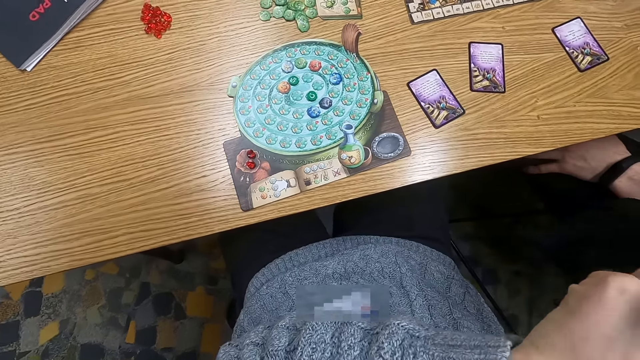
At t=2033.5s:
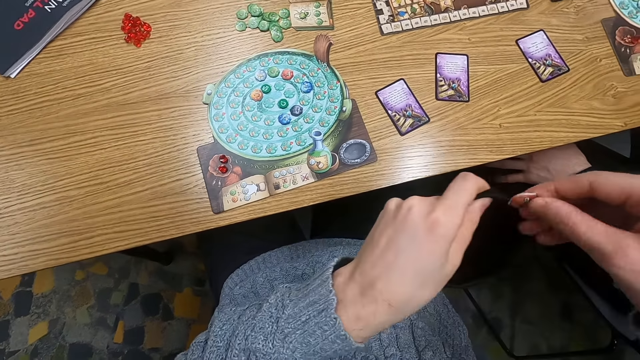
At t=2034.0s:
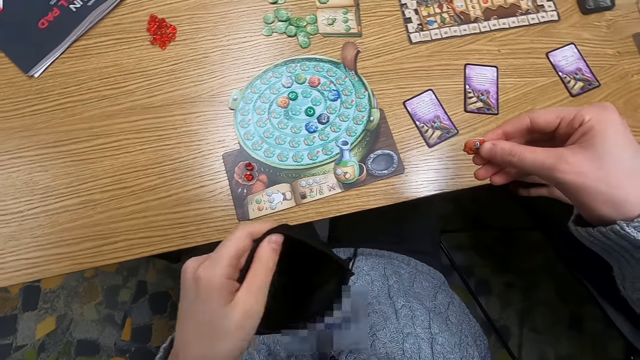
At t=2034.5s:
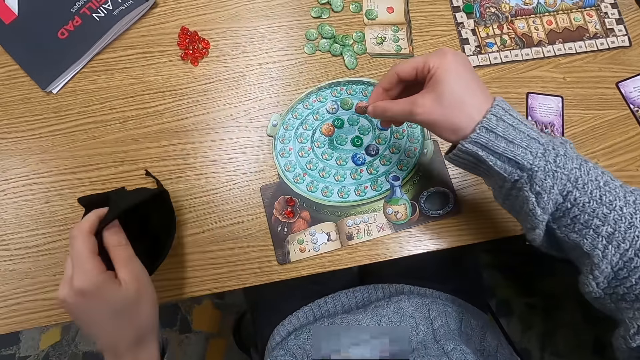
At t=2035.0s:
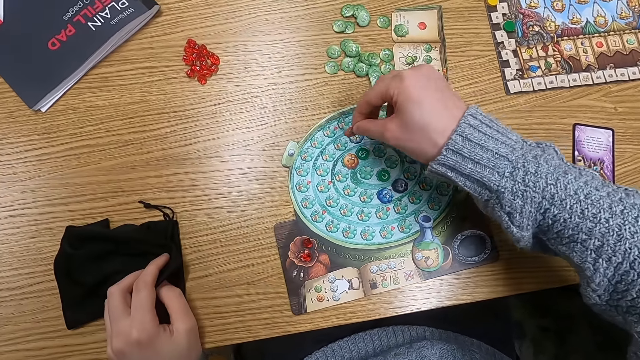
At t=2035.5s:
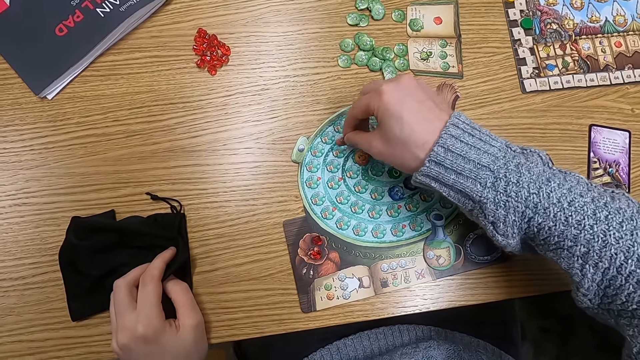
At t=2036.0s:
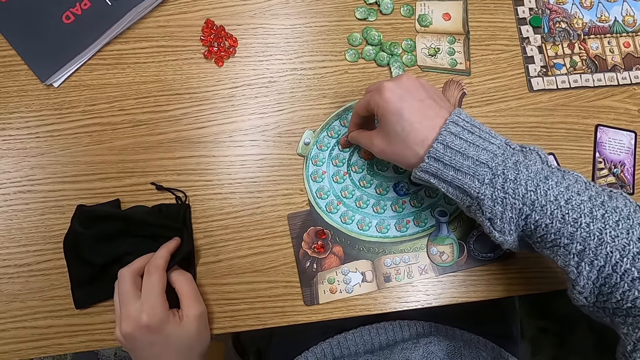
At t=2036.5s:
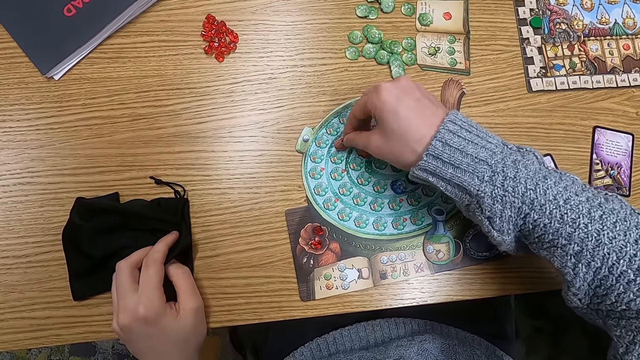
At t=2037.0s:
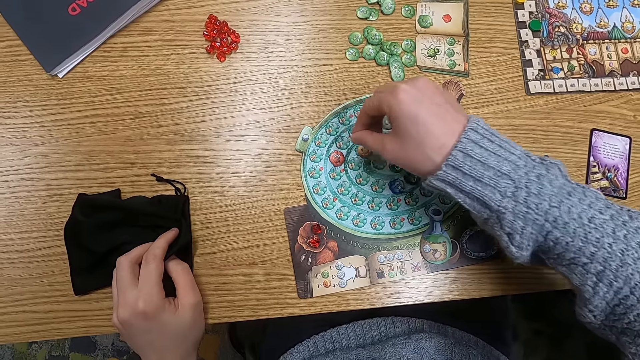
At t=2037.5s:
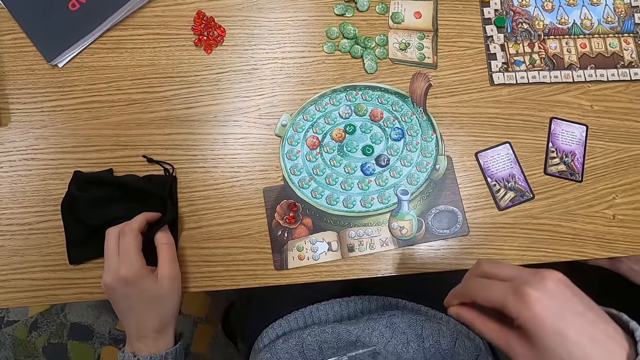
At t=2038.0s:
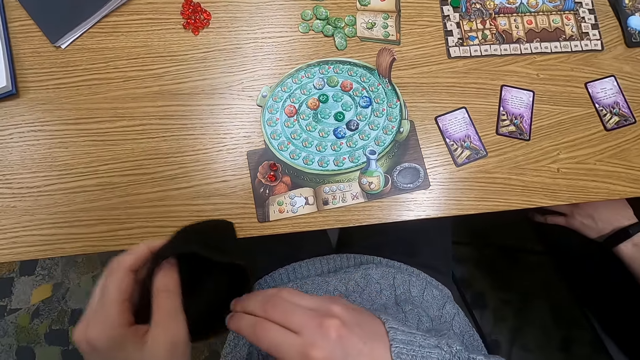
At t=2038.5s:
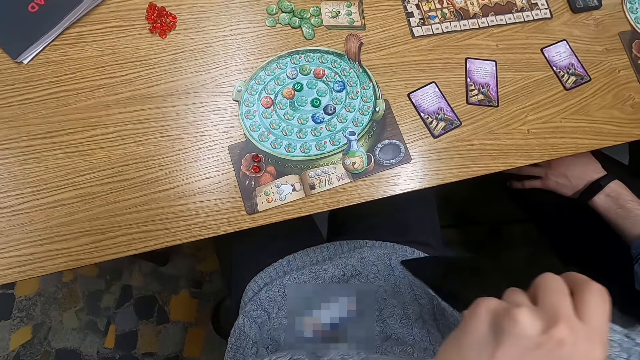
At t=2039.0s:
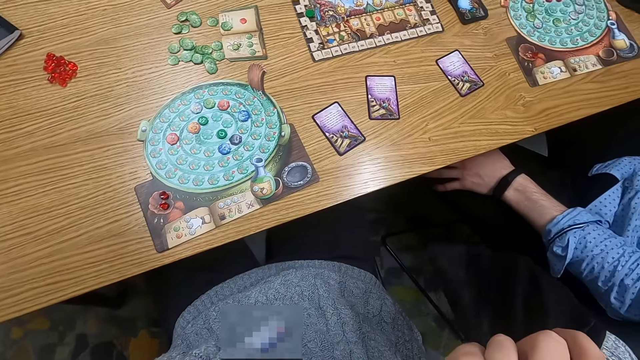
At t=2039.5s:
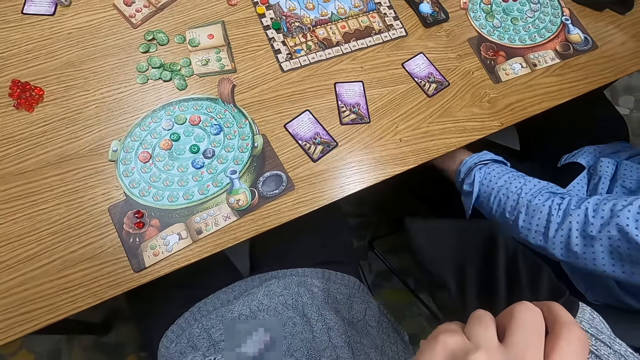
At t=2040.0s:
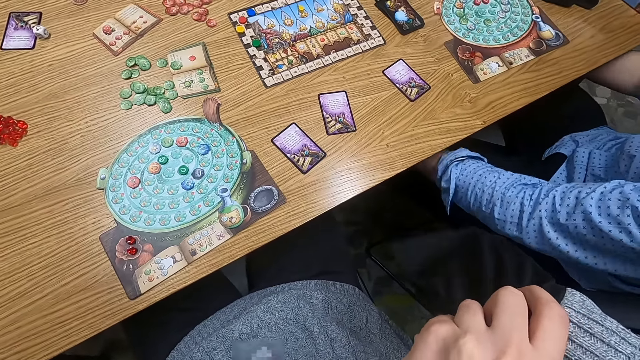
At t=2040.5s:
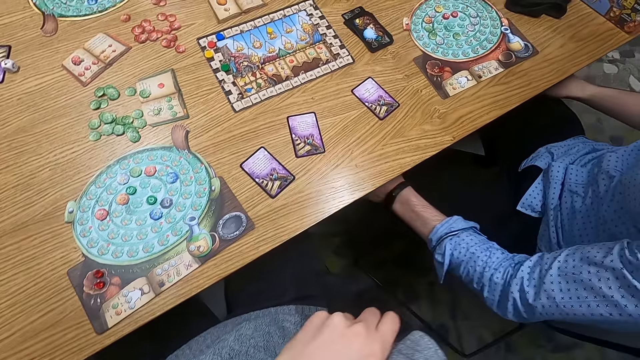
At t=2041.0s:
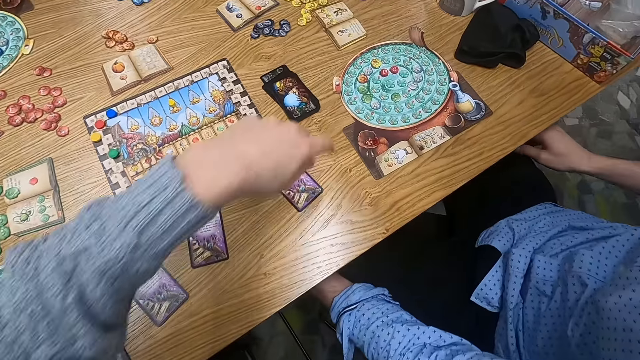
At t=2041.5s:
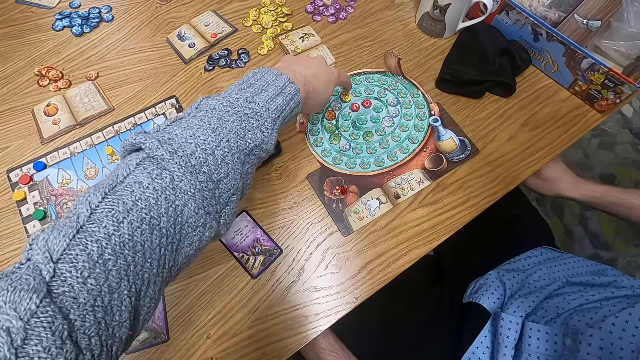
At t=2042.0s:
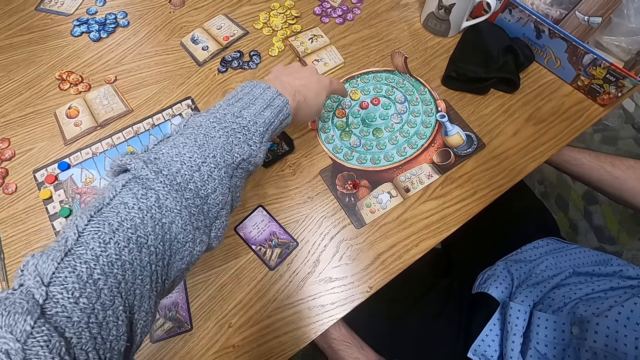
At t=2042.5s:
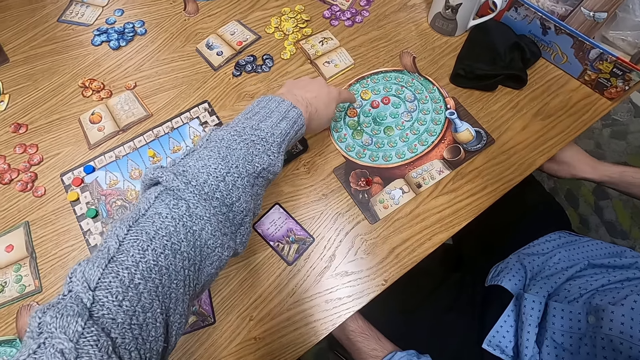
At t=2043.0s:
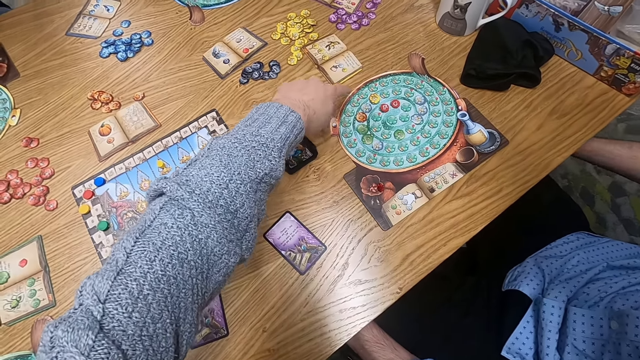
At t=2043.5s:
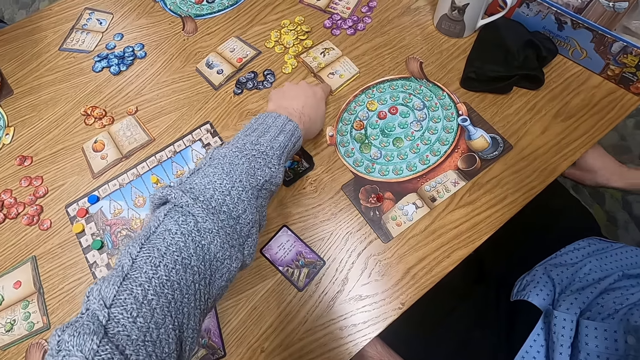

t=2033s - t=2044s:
The camera wearer holds a point token. They put a counter on a board. They put a hand in the cloth bag. They turn to the side. They touch the board.

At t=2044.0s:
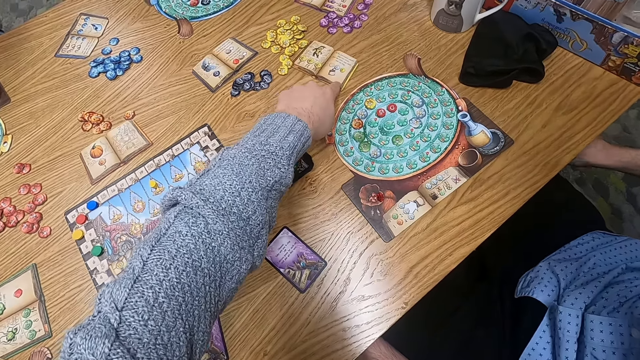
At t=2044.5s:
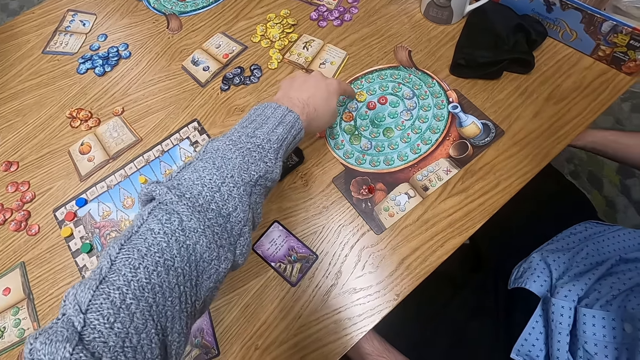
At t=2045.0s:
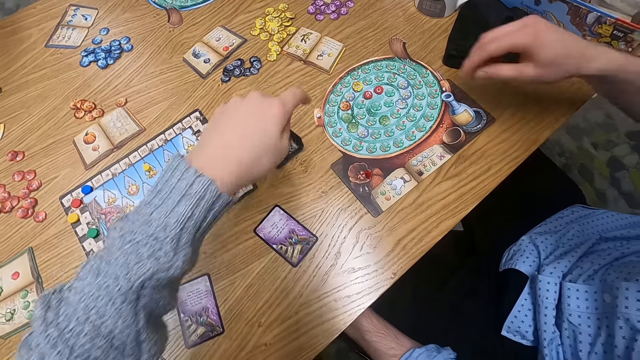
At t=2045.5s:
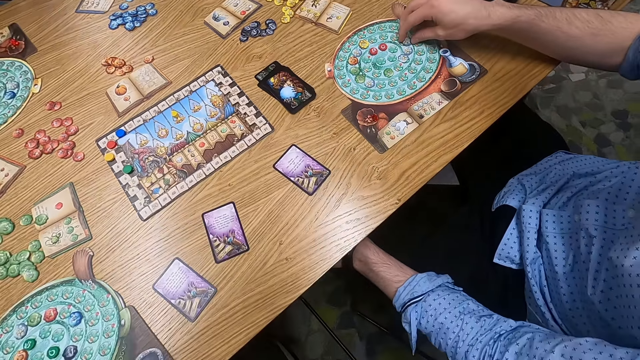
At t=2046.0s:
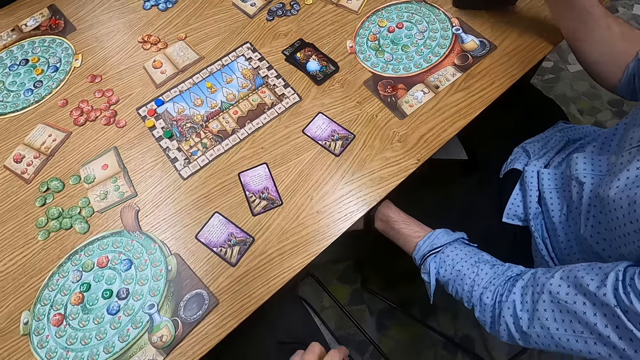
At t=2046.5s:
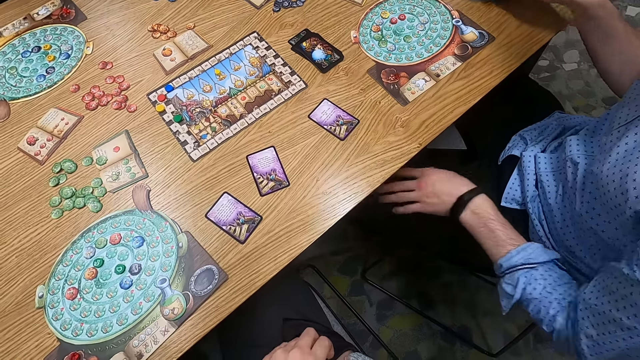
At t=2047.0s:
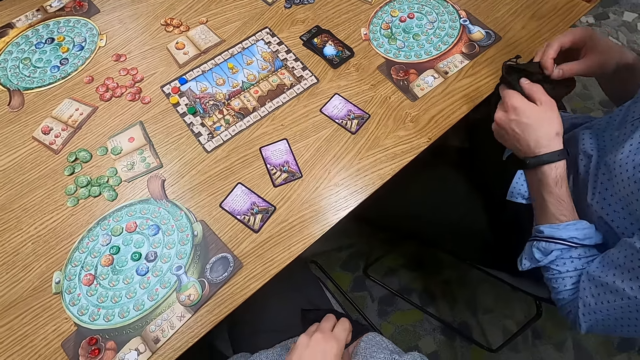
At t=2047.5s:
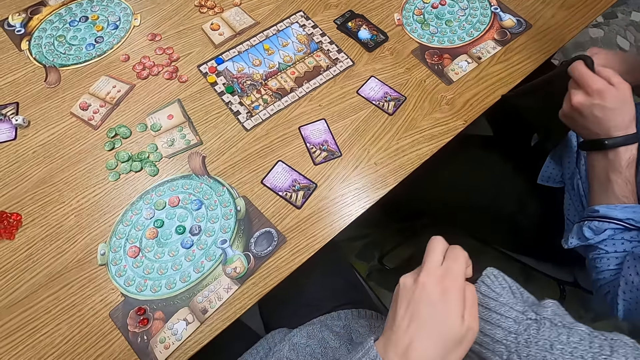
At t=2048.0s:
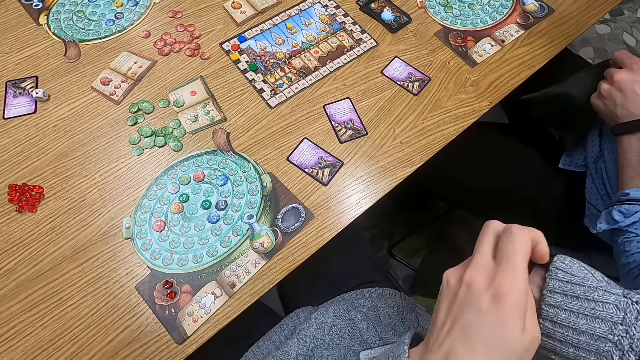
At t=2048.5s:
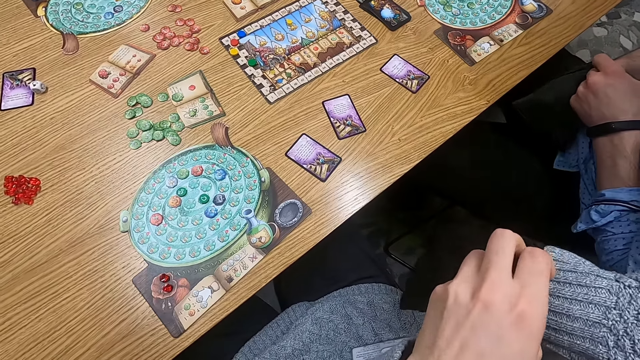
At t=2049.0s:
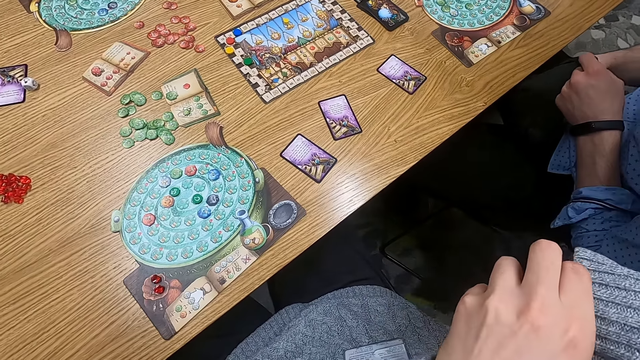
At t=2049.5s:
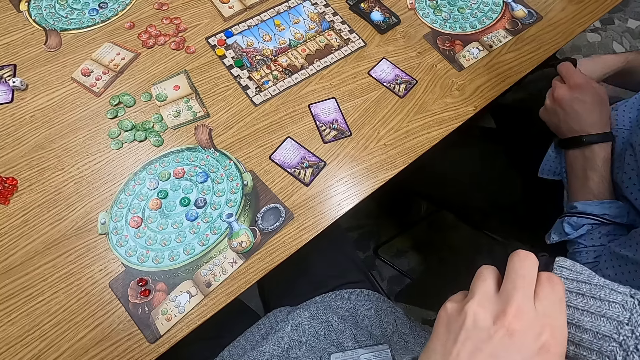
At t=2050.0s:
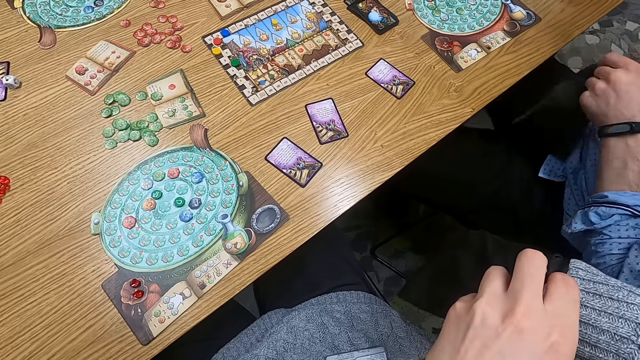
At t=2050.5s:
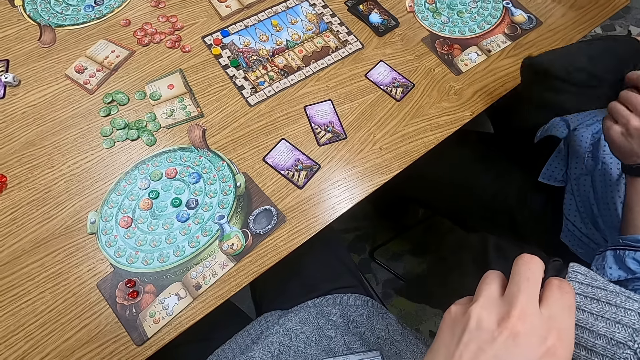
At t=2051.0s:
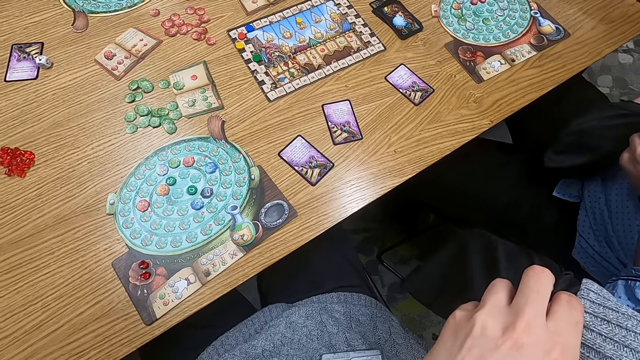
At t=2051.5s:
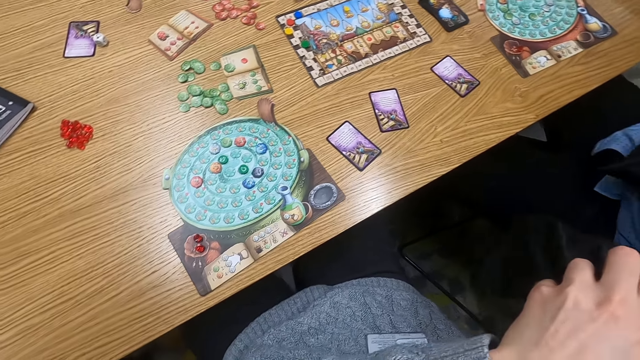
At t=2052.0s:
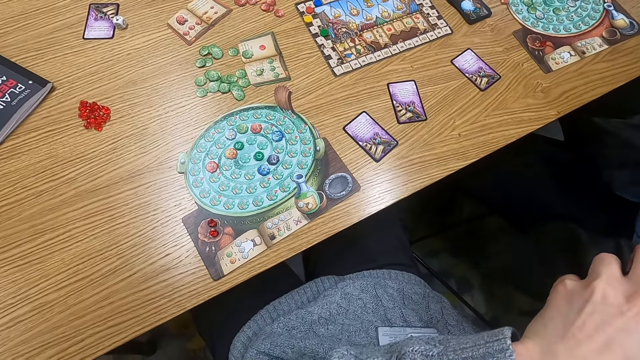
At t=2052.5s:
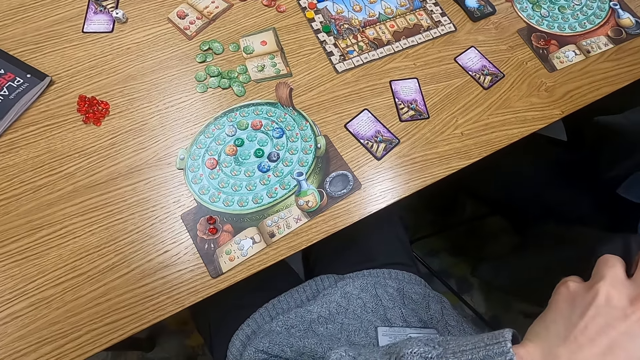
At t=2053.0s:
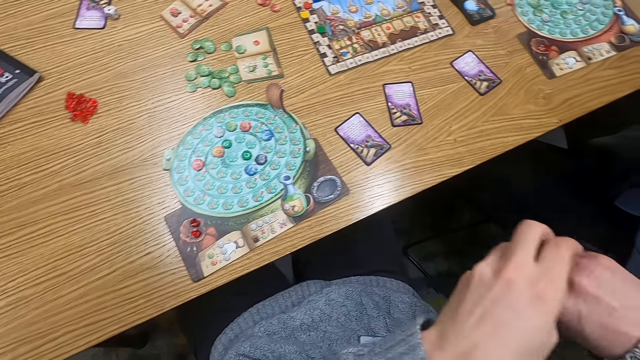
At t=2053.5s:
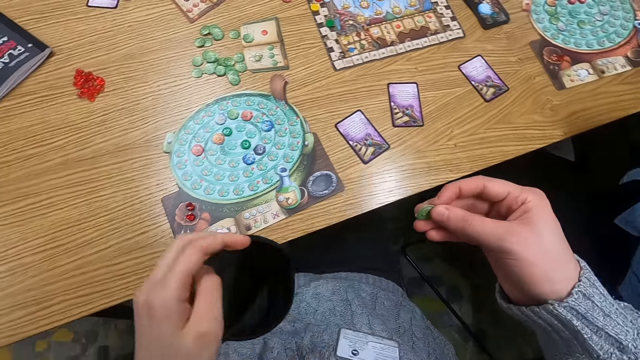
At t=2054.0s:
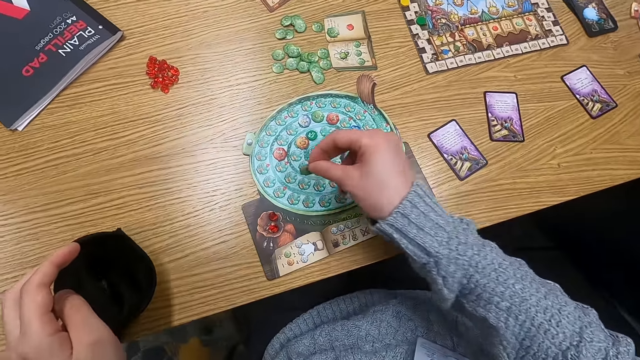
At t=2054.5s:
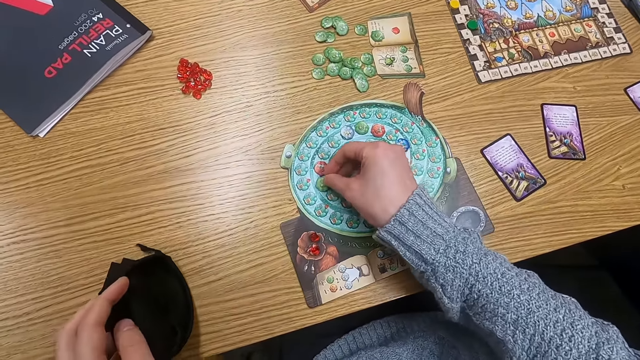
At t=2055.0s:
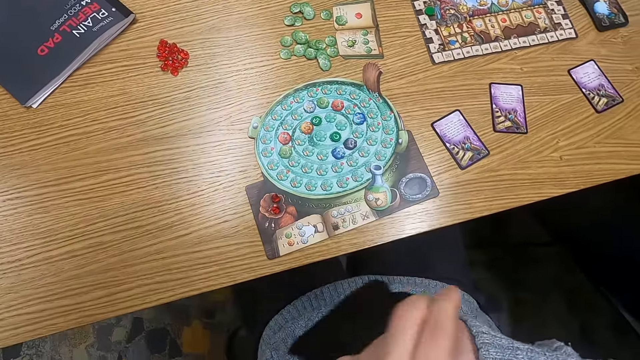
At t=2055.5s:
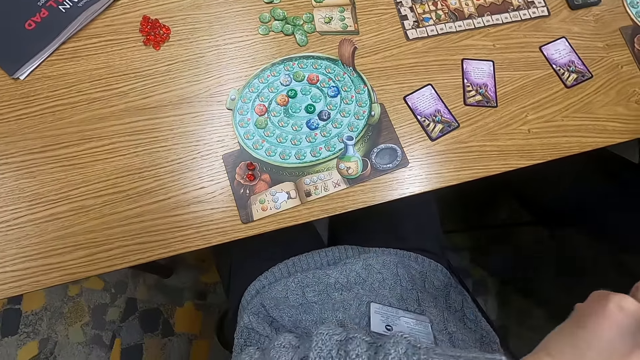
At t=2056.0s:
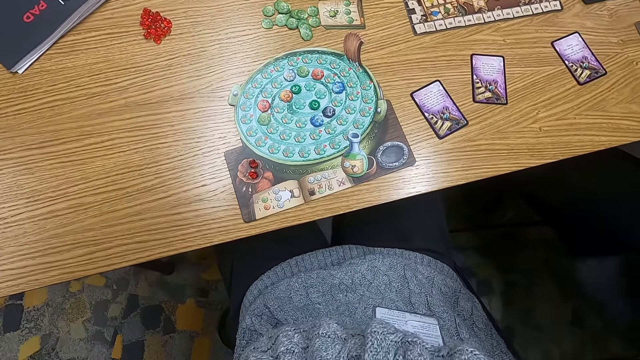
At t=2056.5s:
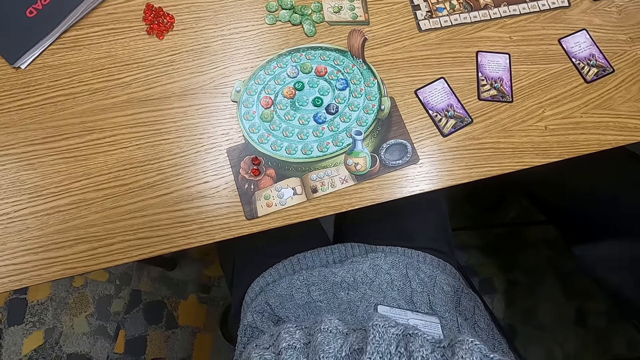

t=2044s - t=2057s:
The camera wearer pushes a card. They hold the playing card on the table. A man holds a point token on the table. He picks a counter. The camera wearer turns to the side. The man picks a bag, holds the cloth bag, puts the counter in the bag, and puts a hand in the cloth bag. The camera wearer shakes the bag. They turn to the side. They hold a point token. They put a counter on a board. They put a hand in the cloth bag.
